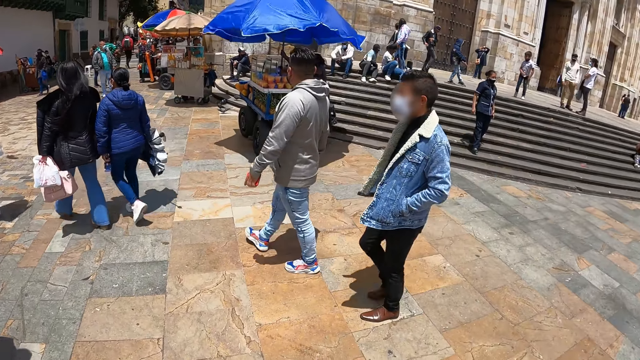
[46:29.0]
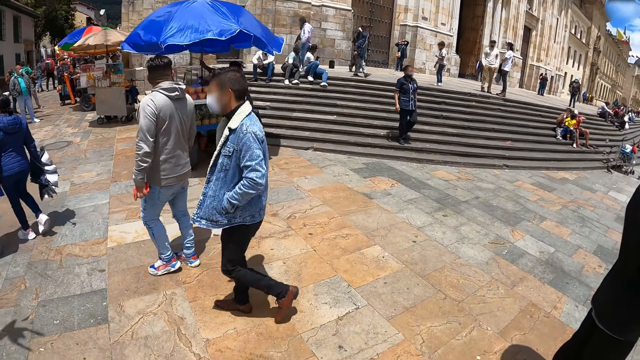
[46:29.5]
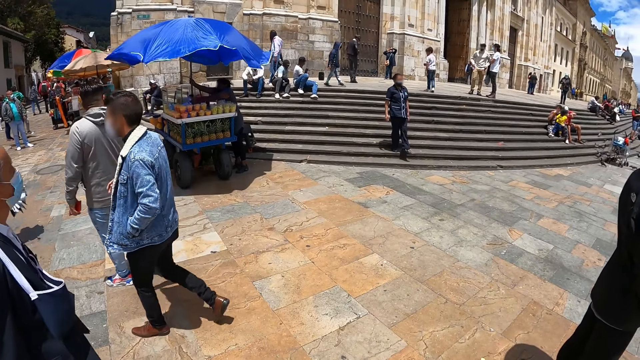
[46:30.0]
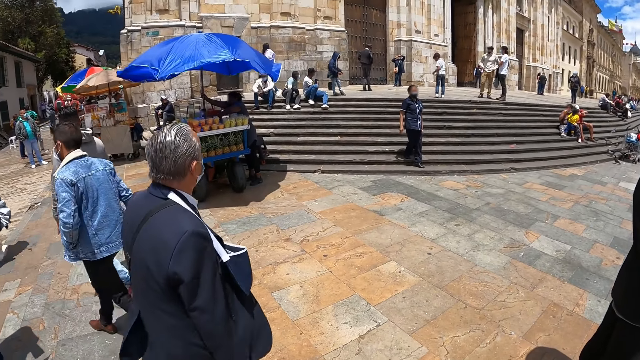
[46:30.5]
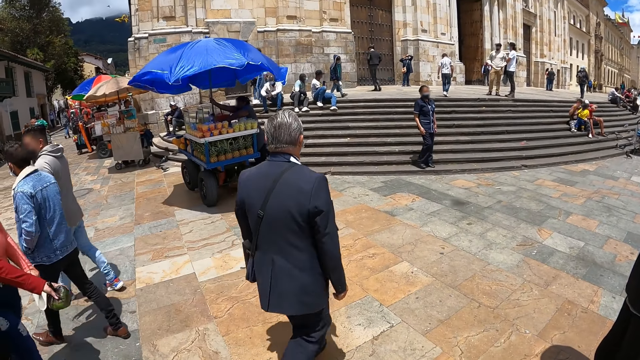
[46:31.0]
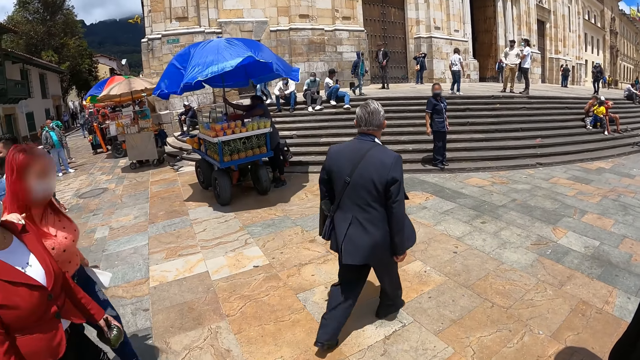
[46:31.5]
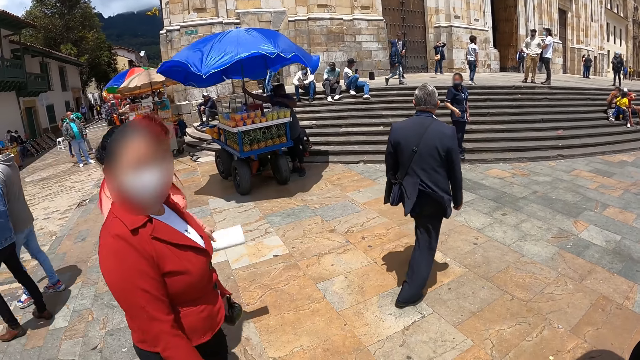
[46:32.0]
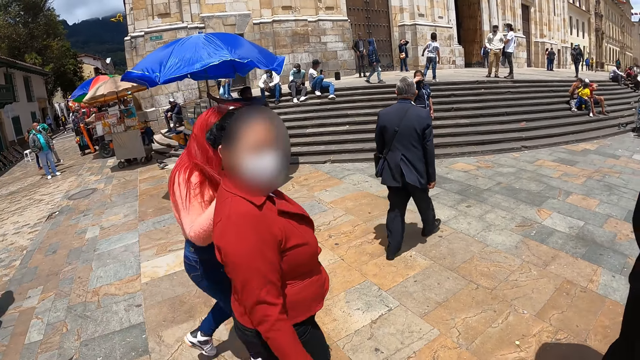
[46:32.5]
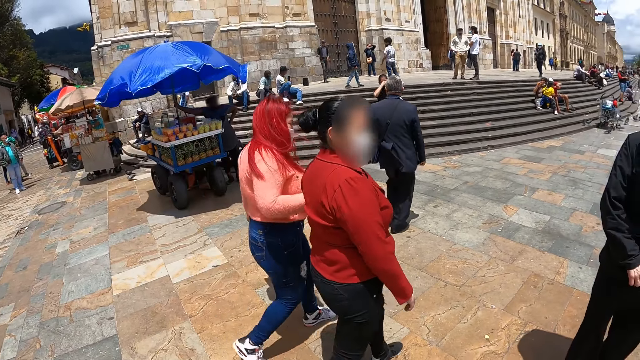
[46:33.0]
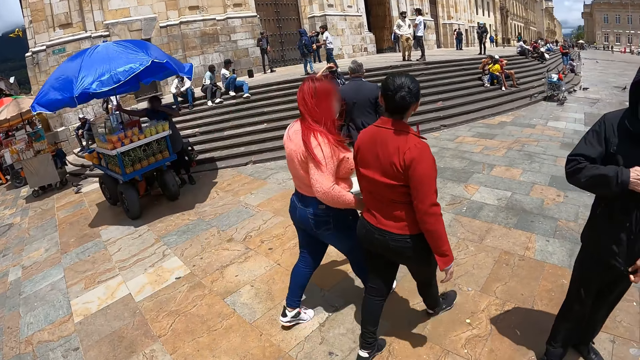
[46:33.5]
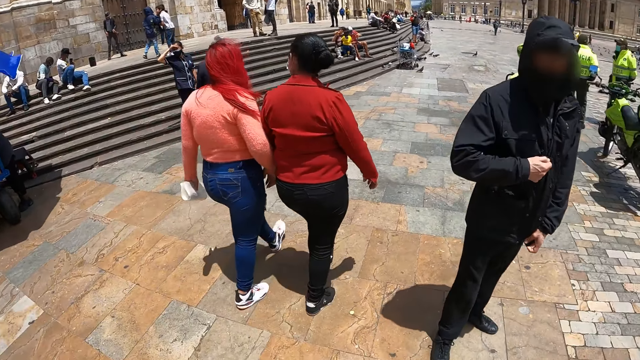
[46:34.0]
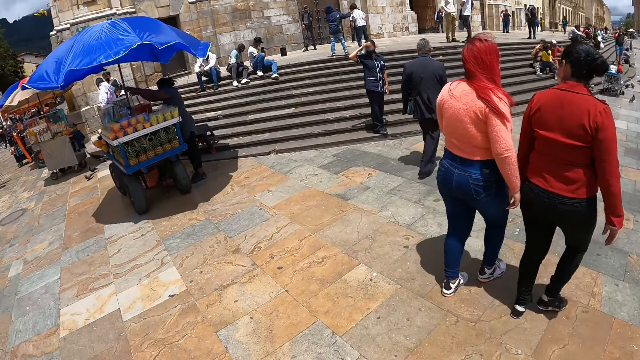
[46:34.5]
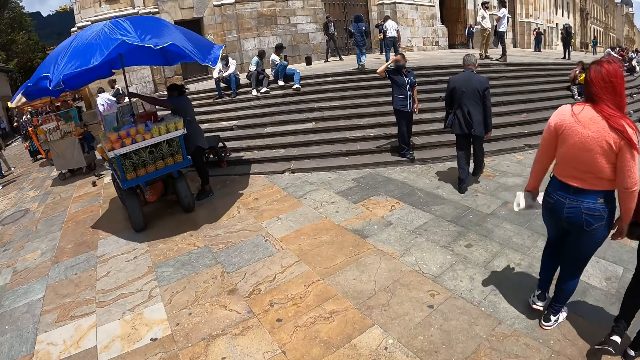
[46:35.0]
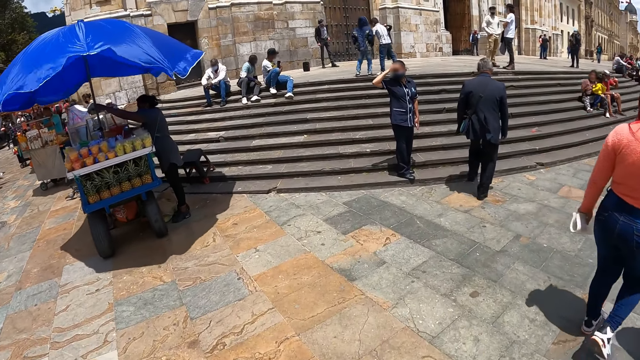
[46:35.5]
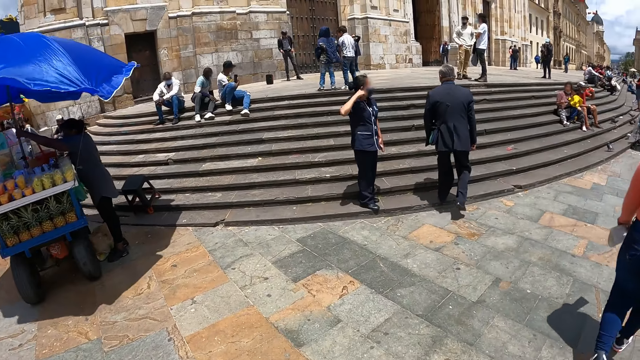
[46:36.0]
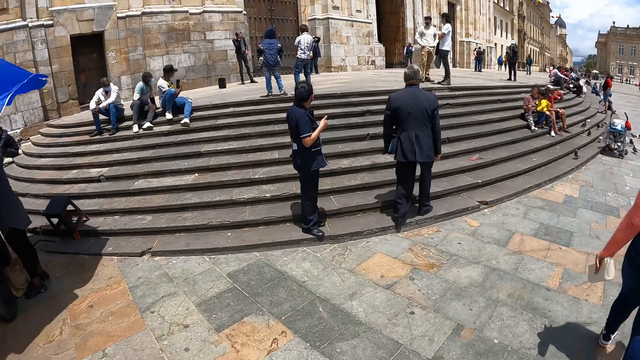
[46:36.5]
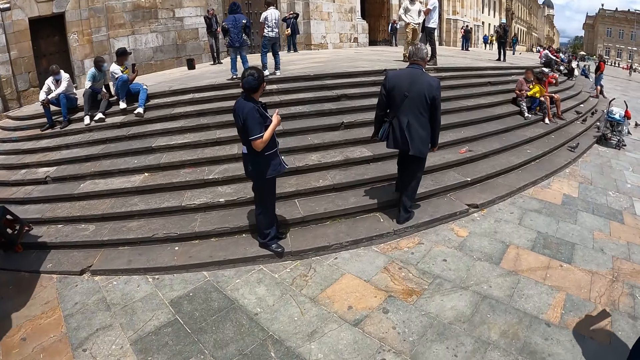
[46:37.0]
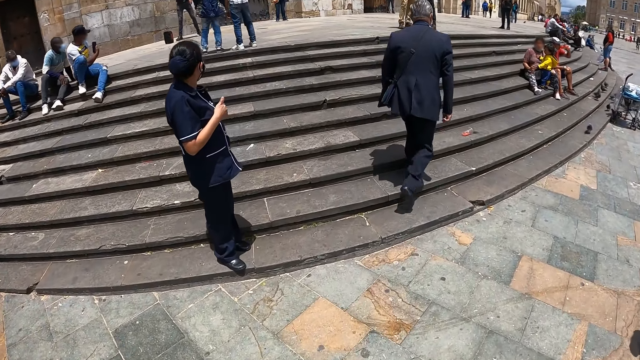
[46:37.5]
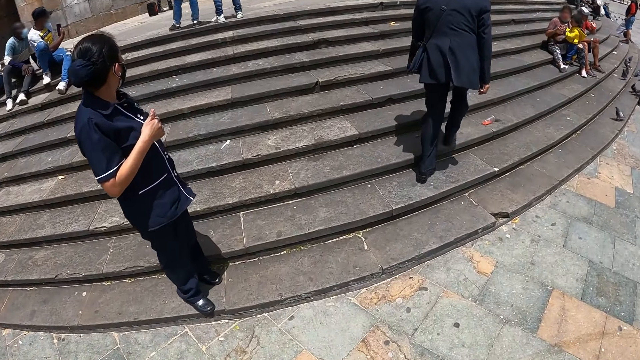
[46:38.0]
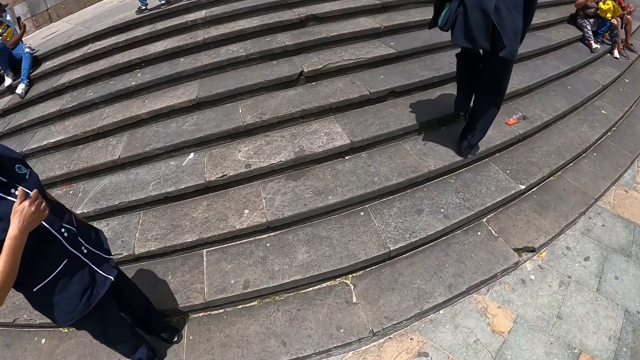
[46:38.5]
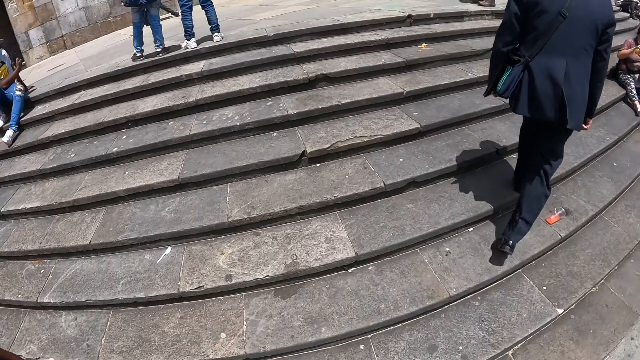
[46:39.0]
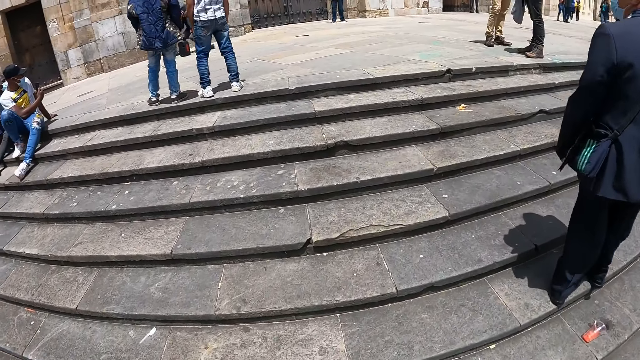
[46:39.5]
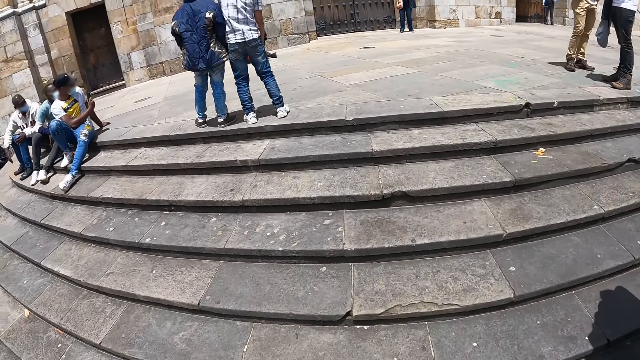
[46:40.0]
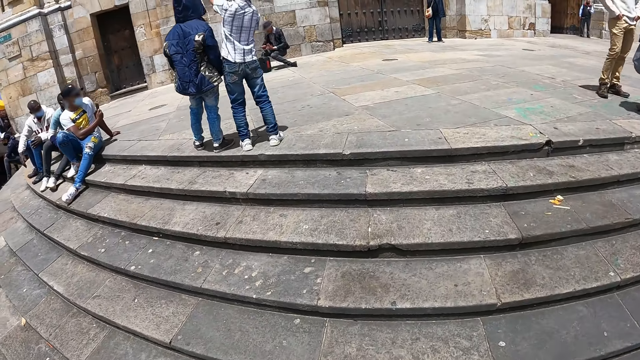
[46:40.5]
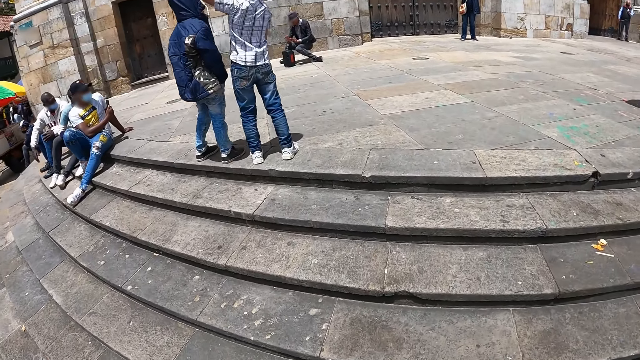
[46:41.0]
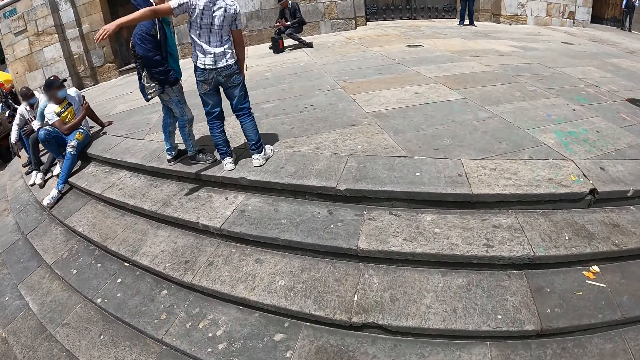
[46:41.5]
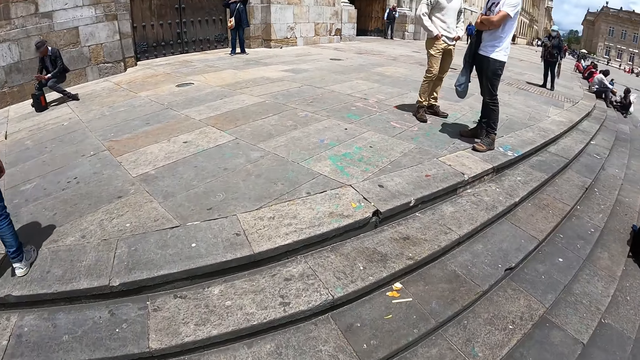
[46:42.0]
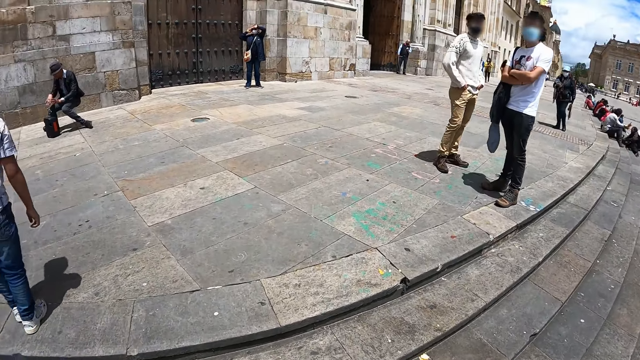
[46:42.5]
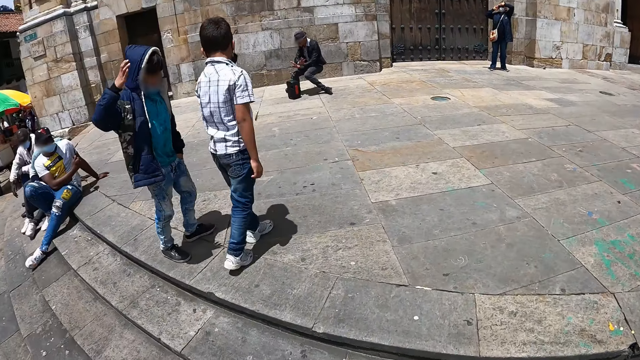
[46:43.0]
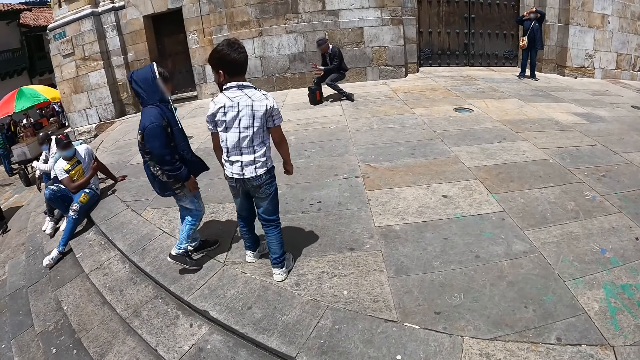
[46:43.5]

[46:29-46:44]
A man zips the jacket with the right hand. The camera wearer walks around. They walk on stairs.

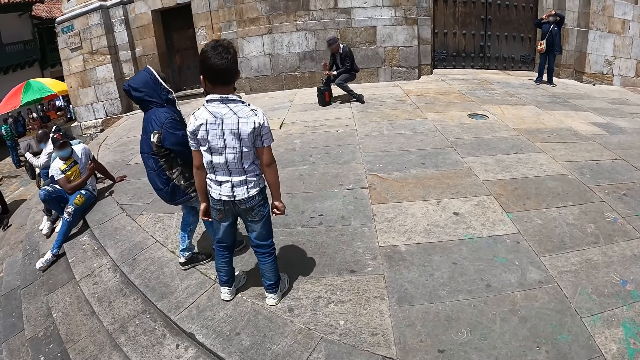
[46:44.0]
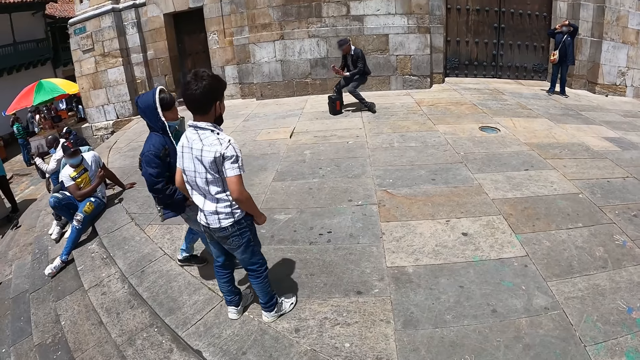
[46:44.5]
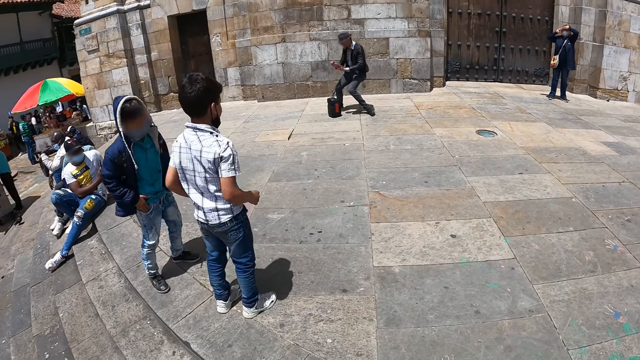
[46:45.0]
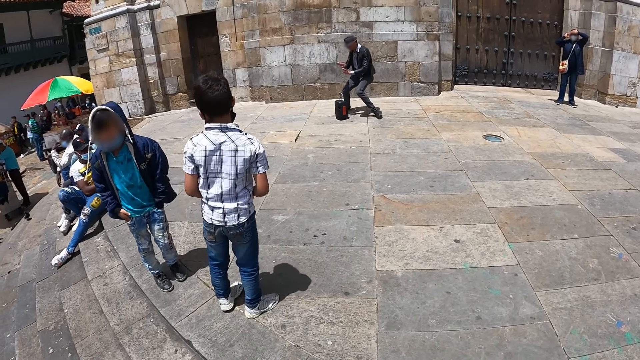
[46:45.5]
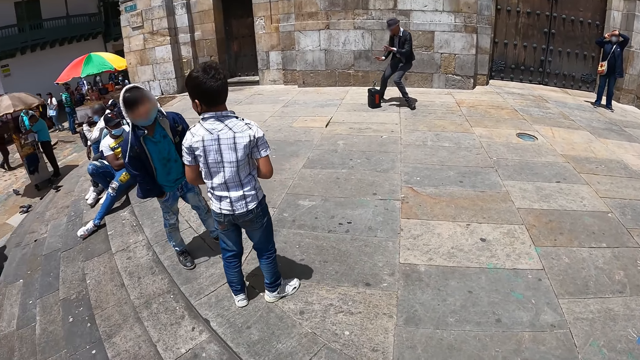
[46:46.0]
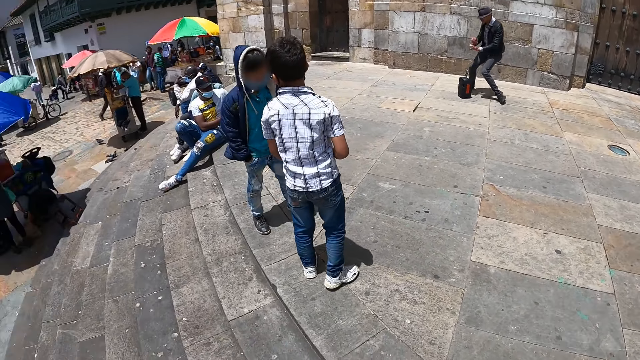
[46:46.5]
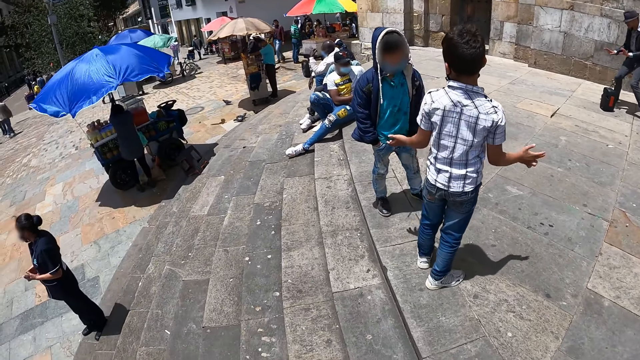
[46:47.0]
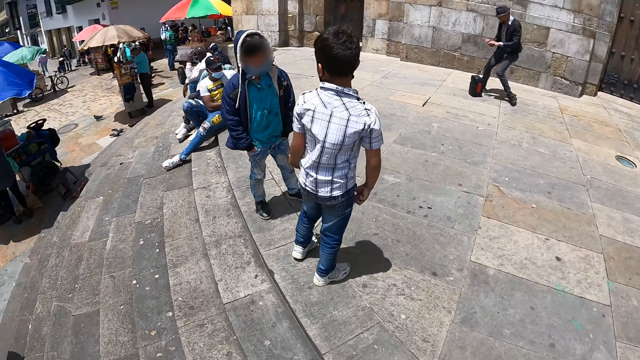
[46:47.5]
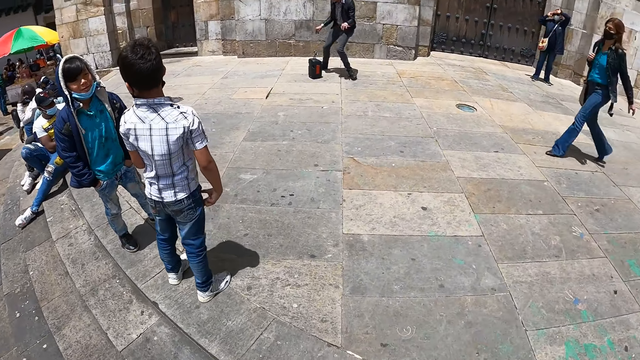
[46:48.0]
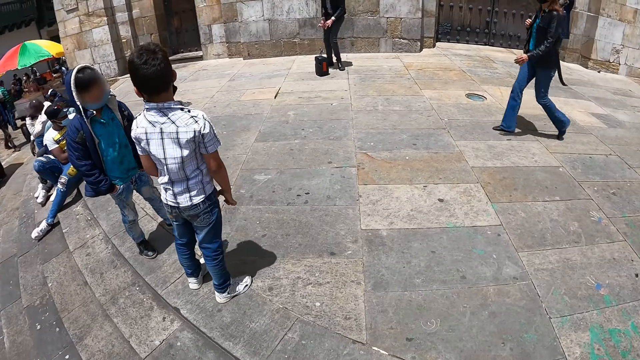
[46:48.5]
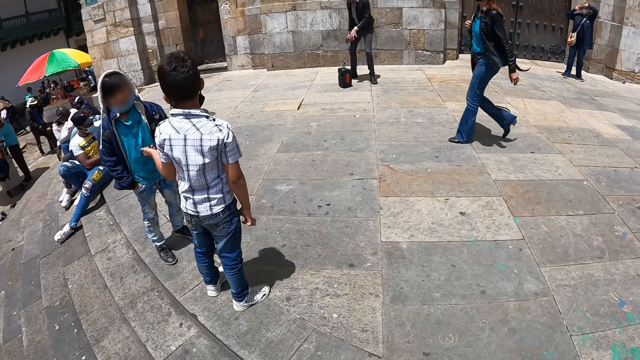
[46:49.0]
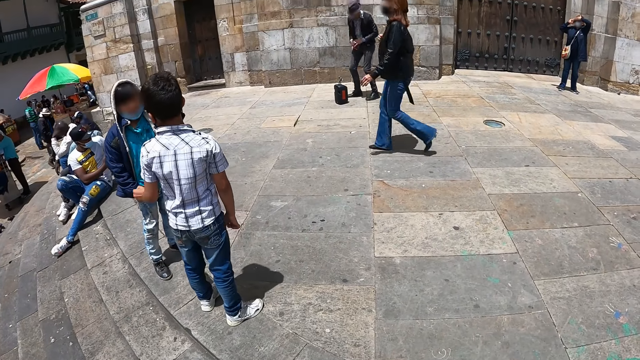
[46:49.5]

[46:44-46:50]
A boy puts hands in the pocket. Another boy moves a little.
